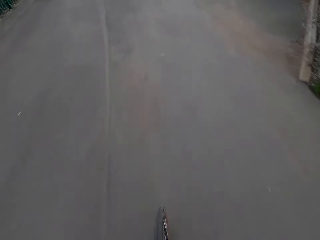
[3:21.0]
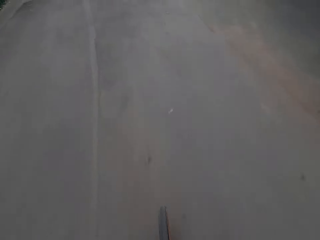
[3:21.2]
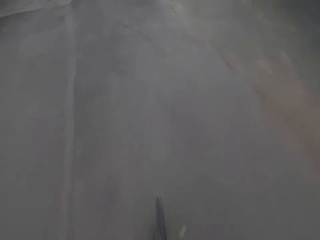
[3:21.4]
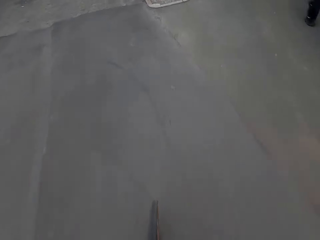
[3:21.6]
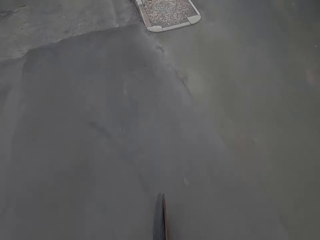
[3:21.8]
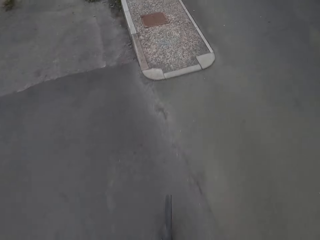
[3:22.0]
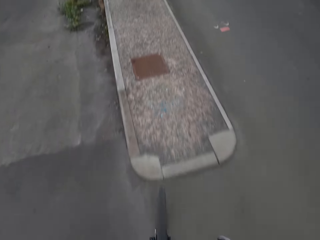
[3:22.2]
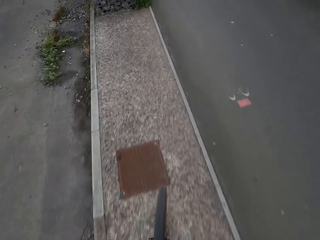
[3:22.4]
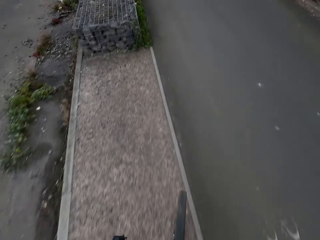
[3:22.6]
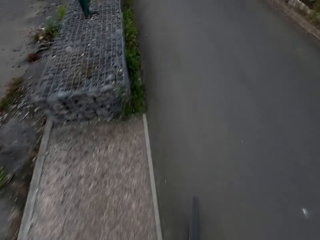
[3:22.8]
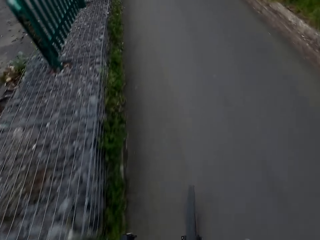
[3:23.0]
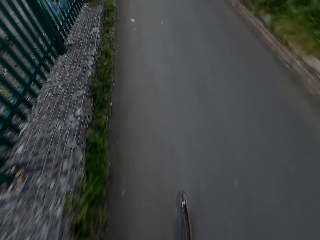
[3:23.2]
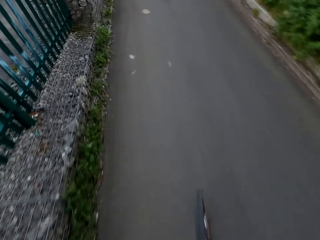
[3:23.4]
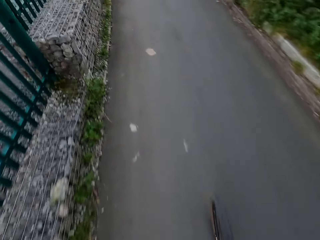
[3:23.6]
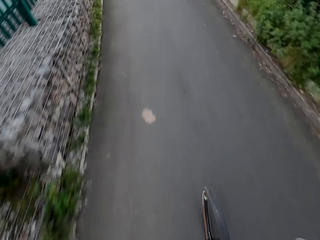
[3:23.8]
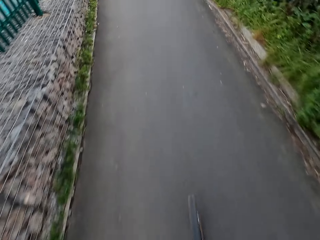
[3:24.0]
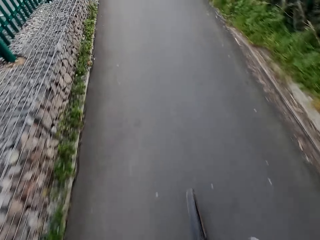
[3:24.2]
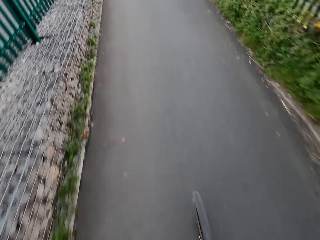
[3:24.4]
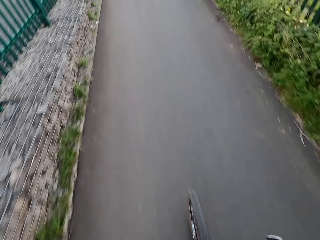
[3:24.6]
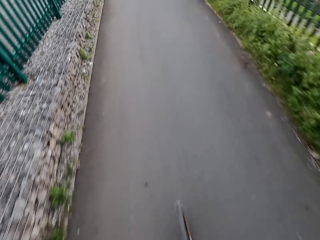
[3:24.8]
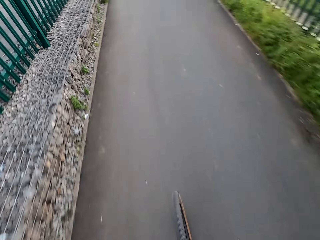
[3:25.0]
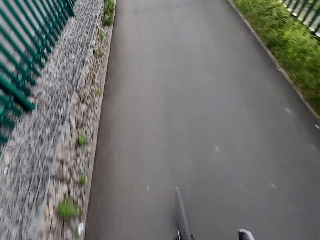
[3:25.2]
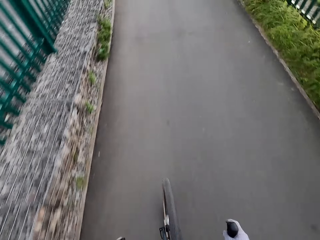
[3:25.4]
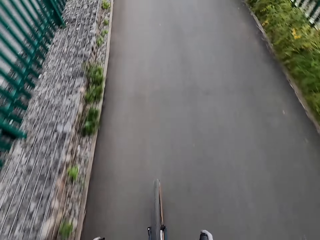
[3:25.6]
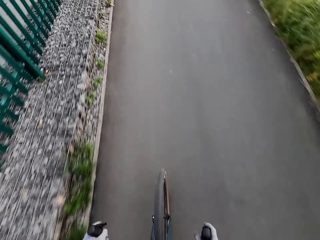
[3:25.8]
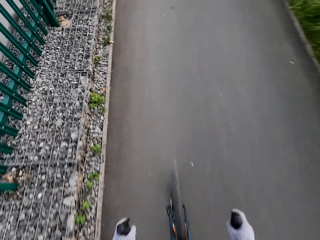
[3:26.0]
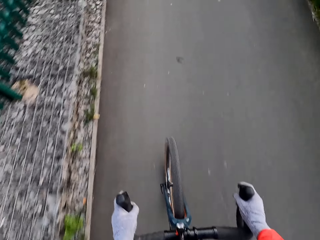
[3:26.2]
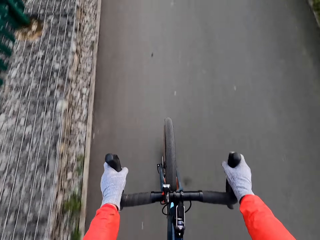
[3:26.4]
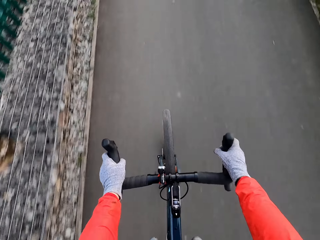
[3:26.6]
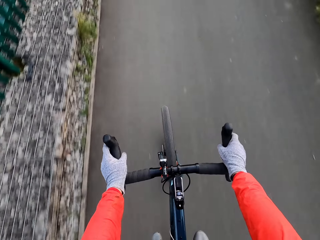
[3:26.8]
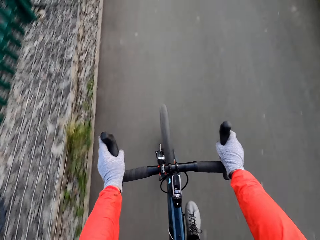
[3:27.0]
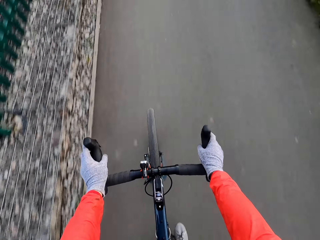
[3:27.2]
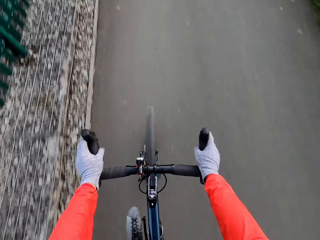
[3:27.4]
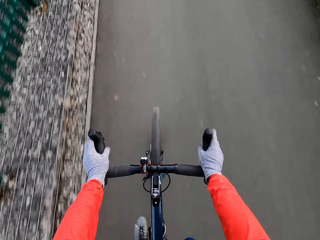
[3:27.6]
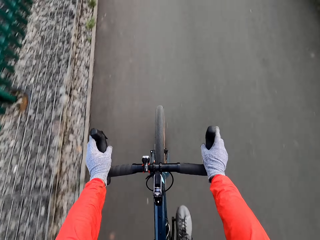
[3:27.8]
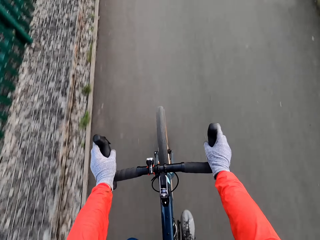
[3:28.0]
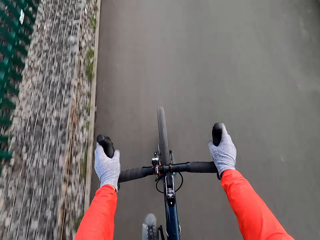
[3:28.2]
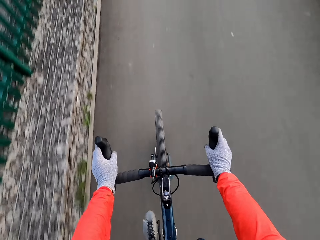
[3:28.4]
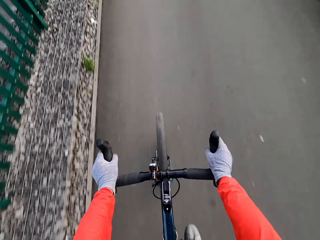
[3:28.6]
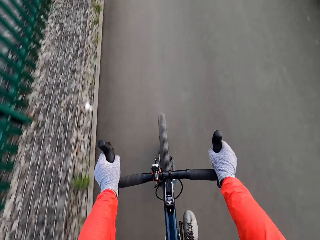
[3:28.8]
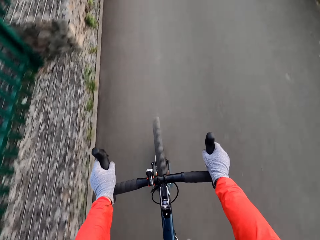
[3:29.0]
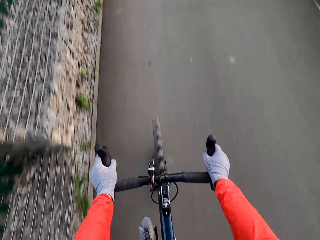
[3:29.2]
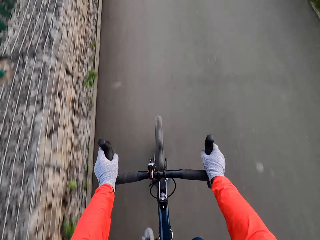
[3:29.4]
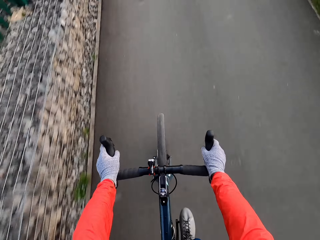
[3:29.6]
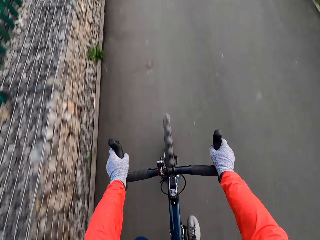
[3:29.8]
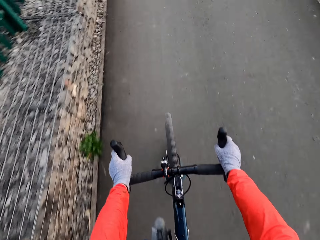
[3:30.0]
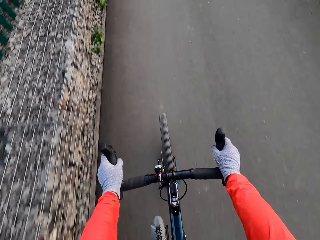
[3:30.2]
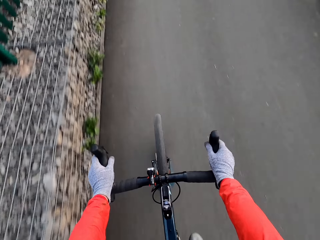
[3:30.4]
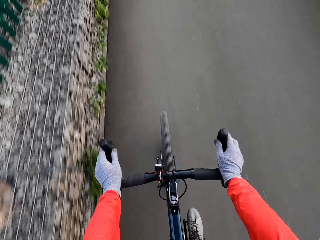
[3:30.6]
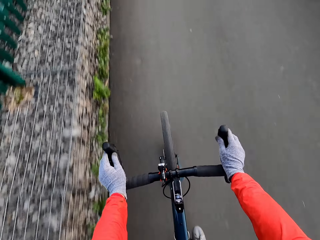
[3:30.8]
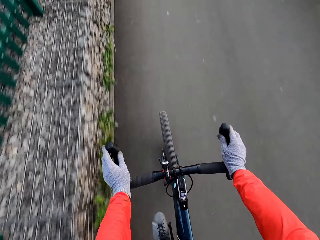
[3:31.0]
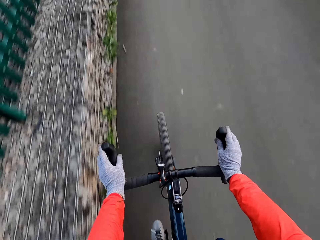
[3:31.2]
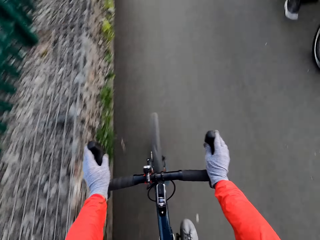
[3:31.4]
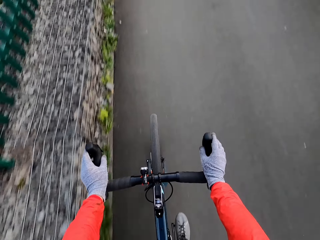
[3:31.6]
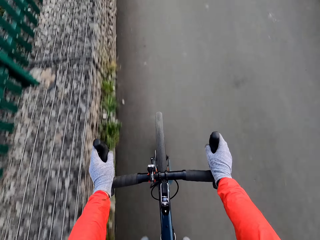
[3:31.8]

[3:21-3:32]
The camera wearer rides the bicycle with his hands and legs.

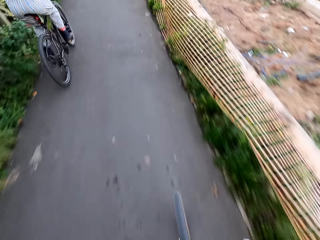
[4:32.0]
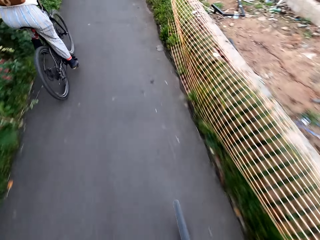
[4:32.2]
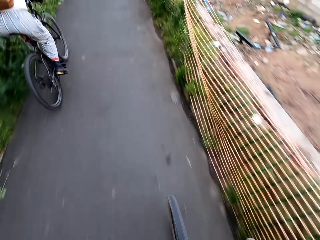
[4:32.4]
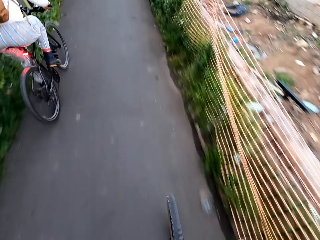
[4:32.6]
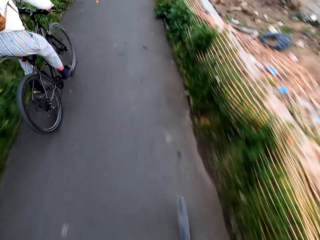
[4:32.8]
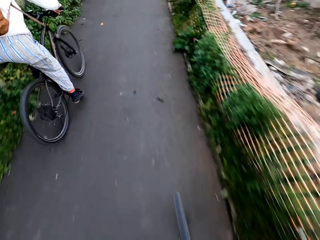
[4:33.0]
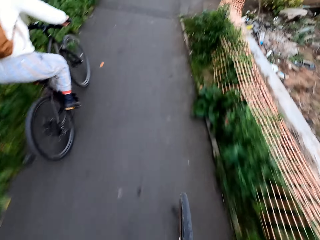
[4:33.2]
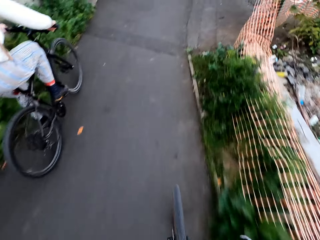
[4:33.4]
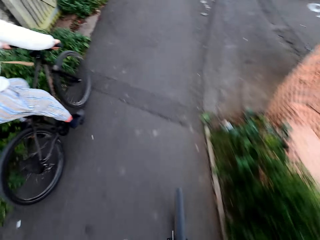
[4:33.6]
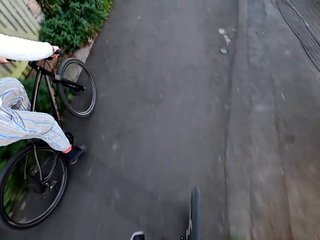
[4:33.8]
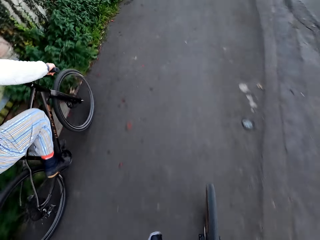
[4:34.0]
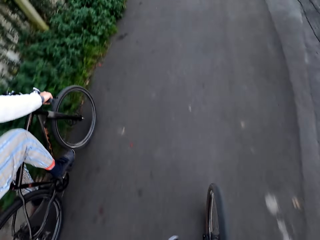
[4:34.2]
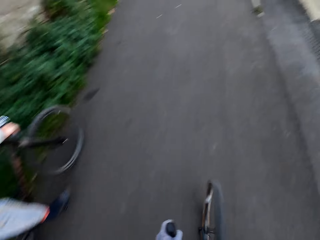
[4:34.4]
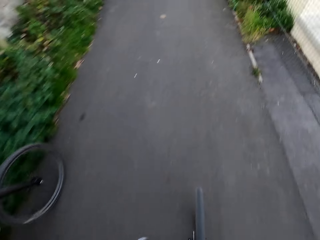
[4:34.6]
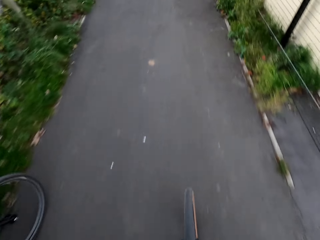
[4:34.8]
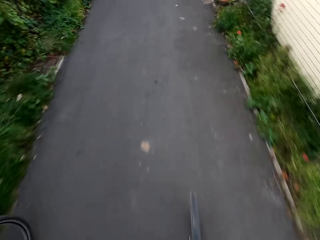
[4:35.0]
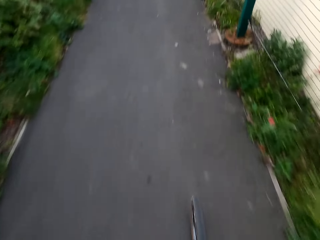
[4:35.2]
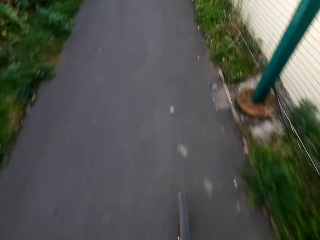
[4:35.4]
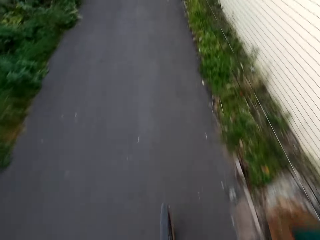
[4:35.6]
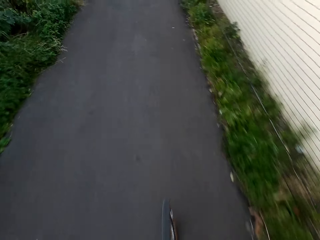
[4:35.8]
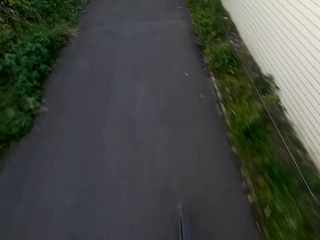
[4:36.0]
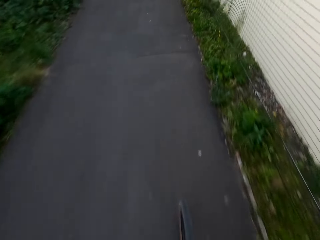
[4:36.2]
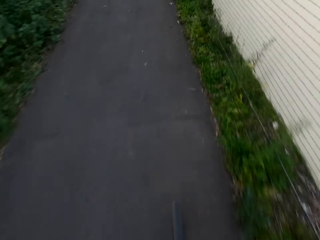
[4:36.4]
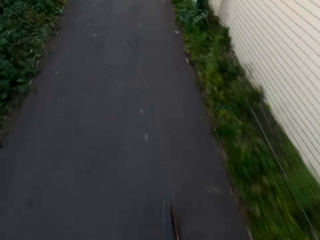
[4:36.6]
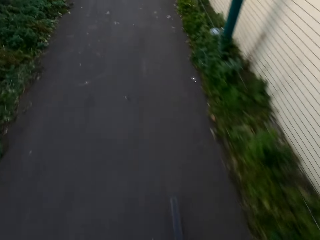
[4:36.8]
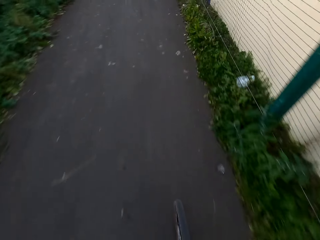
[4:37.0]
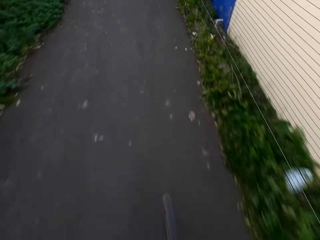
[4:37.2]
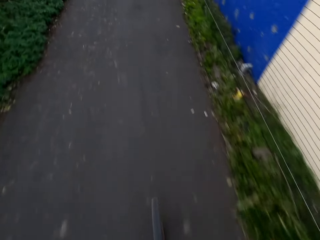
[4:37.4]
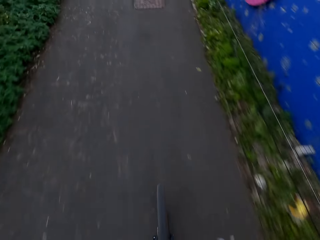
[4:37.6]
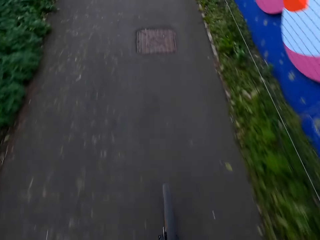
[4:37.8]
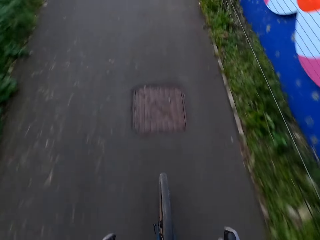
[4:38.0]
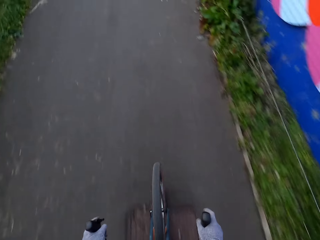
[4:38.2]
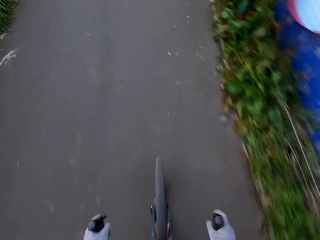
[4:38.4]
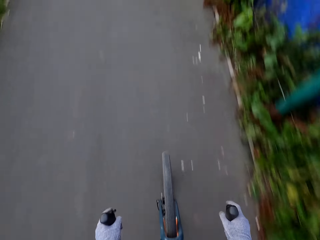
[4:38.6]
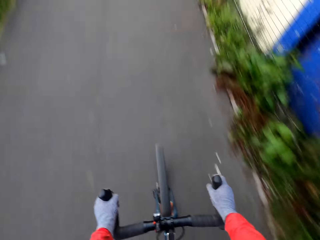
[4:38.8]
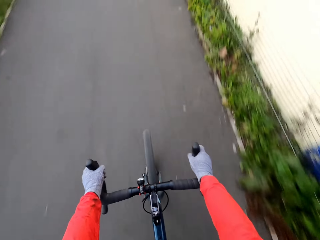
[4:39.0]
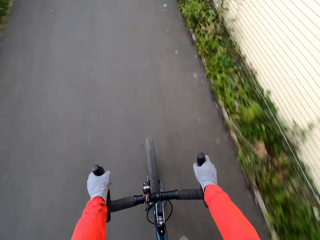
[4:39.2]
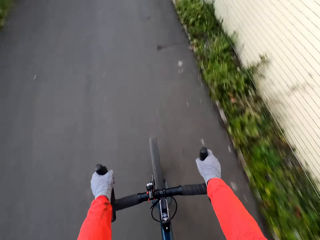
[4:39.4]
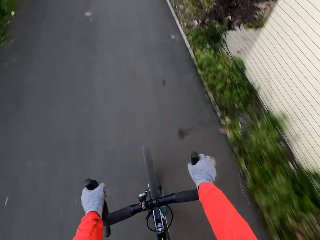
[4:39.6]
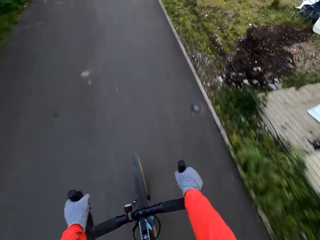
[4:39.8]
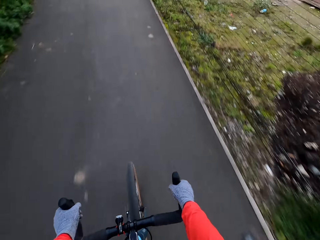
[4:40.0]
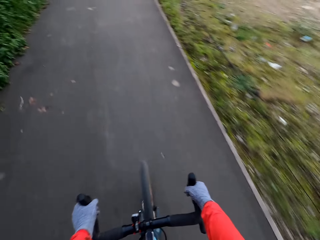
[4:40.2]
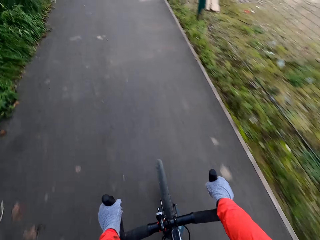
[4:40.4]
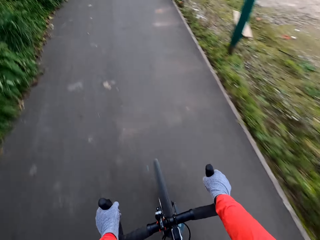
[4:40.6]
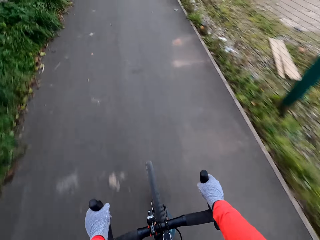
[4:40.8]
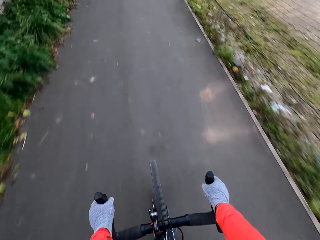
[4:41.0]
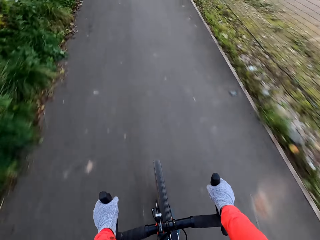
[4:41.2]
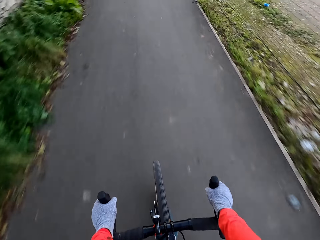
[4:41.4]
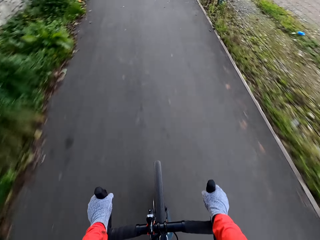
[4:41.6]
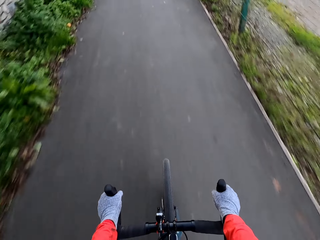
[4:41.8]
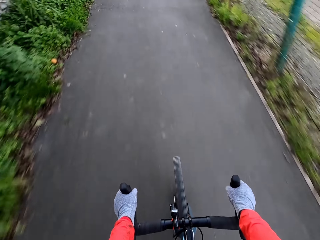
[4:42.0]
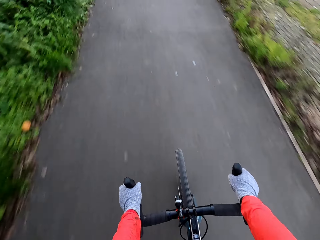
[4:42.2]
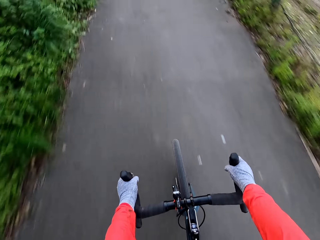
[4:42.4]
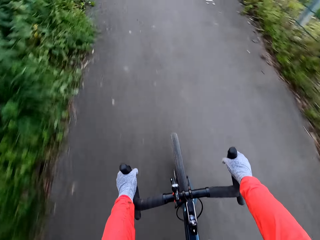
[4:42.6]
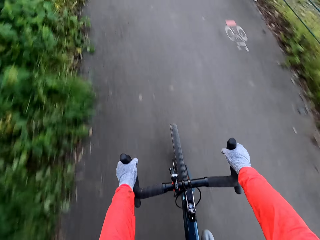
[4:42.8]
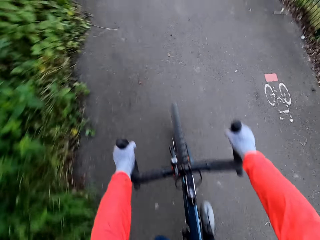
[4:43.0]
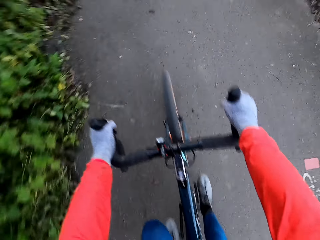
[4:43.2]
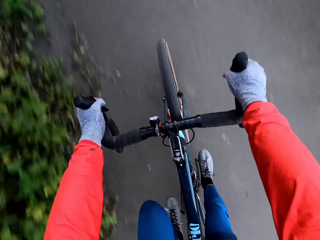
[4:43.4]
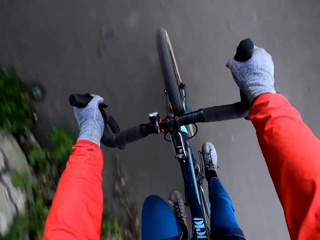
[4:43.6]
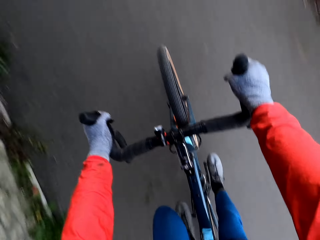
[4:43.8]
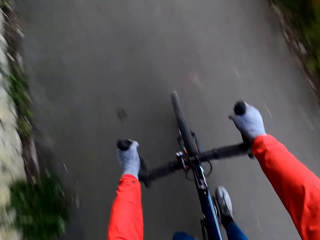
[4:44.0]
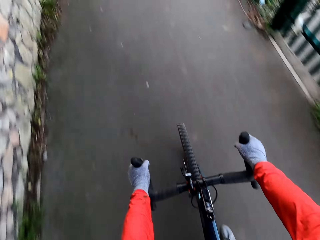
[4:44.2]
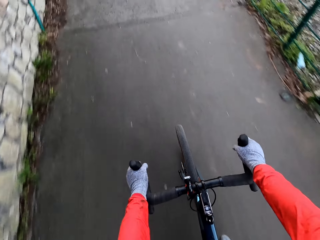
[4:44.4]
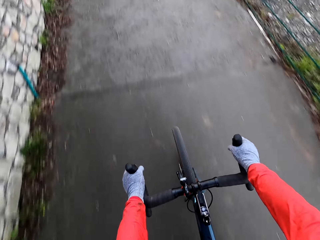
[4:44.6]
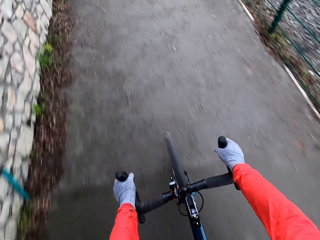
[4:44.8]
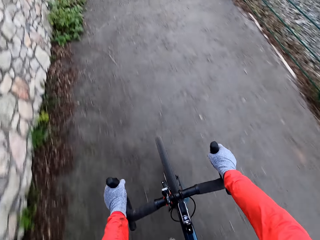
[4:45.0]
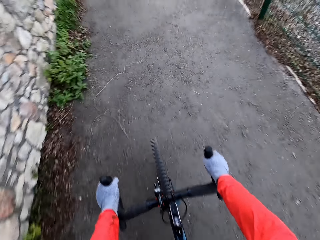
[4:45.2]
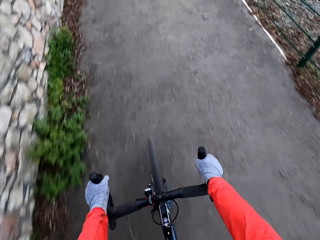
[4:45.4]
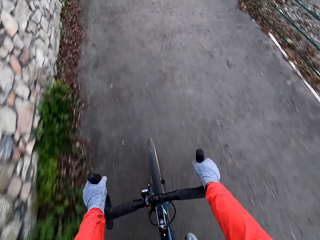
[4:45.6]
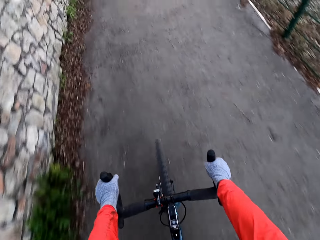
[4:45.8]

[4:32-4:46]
The camera wearer rides the bicycle past a cyclist.
